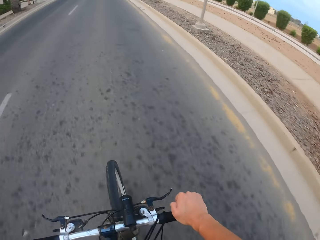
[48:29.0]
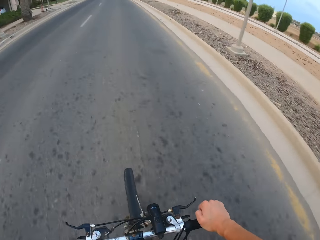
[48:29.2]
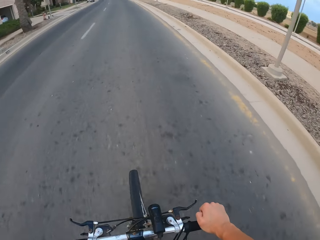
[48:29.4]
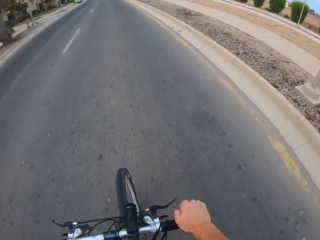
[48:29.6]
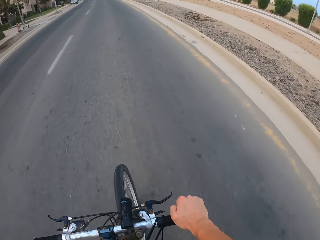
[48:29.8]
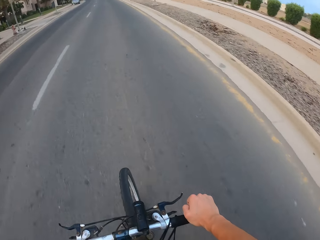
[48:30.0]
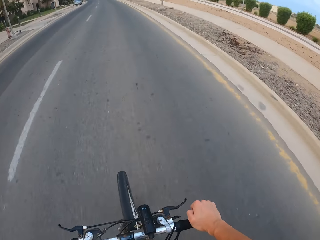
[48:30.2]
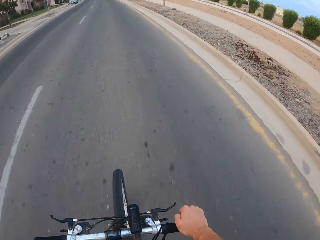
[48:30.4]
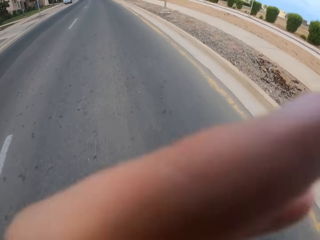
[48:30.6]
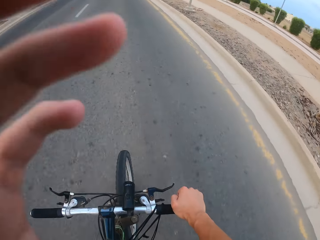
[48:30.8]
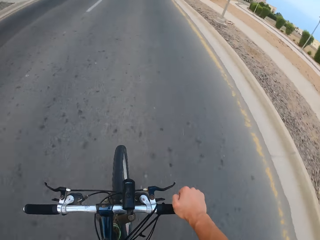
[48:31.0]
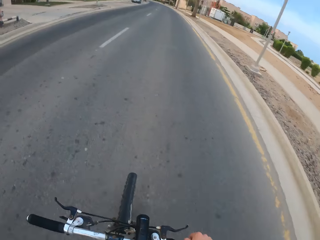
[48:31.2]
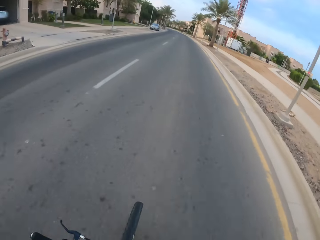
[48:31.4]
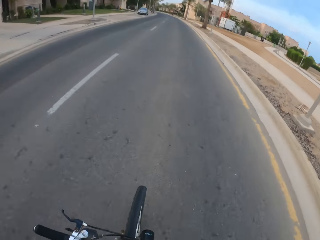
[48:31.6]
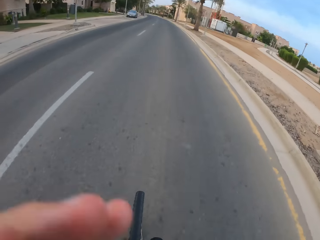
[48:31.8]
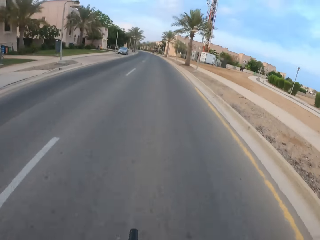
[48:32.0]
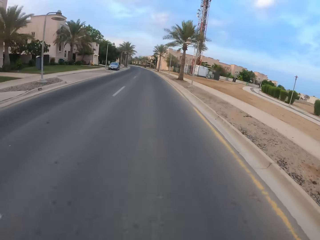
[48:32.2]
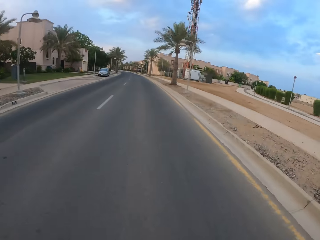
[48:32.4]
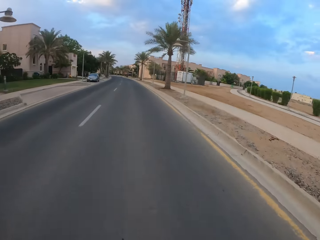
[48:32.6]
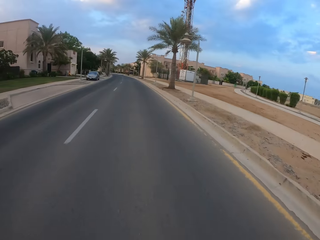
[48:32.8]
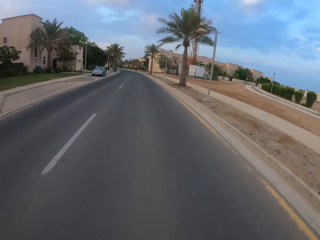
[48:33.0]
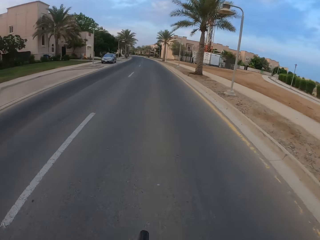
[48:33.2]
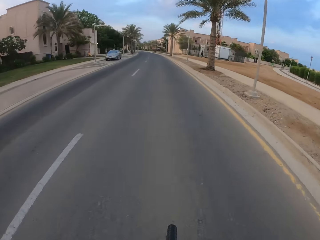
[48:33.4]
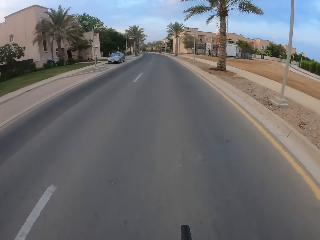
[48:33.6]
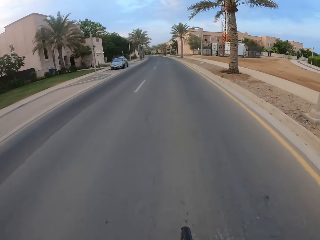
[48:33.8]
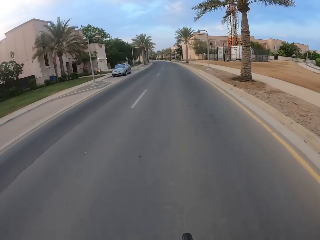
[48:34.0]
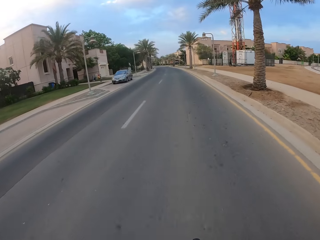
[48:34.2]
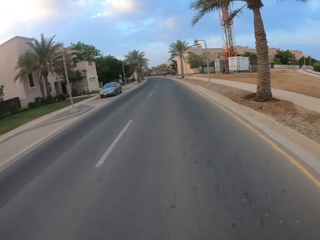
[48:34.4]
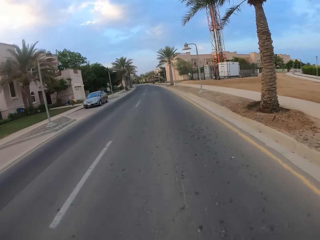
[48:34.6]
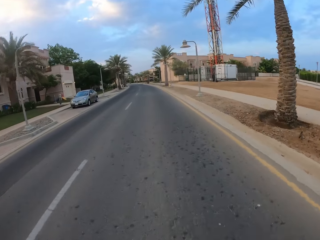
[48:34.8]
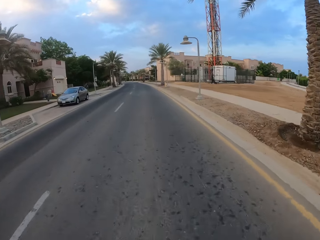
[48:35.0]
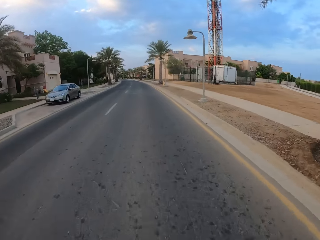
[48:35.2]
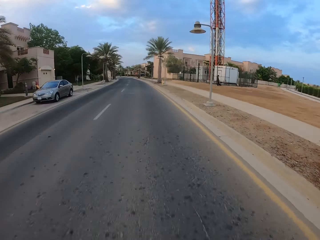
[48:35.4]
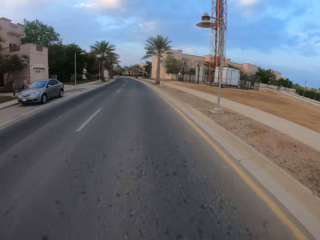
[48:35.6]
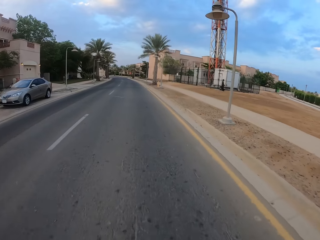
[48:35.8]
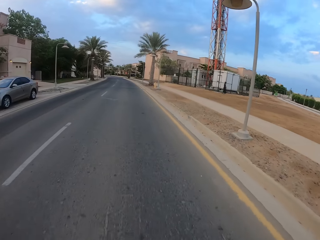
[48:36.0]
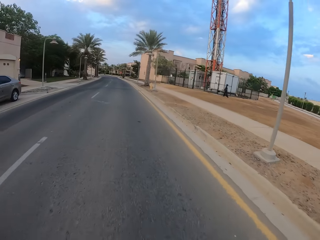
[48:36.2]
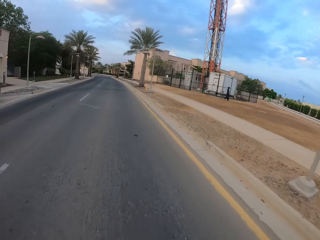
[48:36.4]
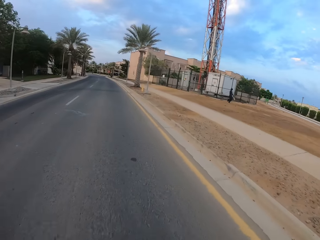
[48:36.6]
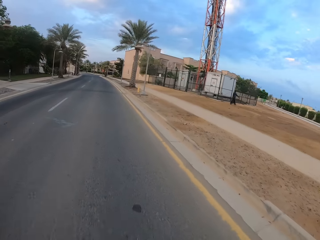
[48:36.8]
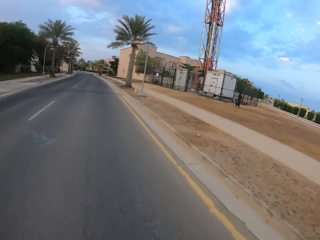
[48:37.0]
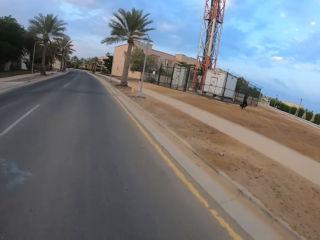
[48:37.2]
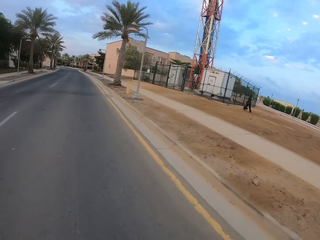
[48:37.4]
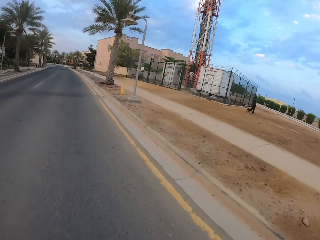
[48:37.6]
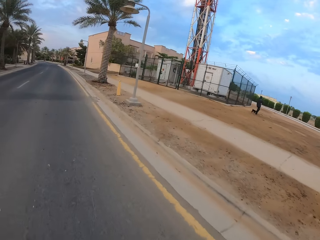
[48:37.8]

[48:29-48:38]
The camera wearer takes his hand aside. He touches the camera. He drops his hand. He cycles on the road.

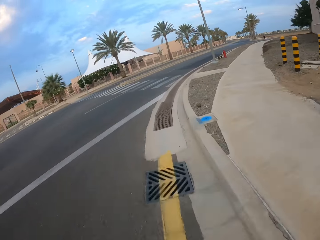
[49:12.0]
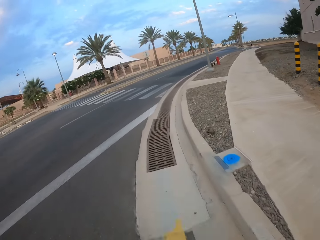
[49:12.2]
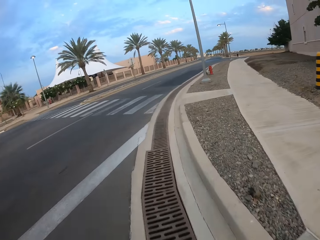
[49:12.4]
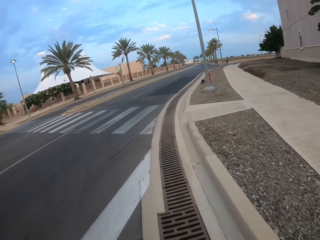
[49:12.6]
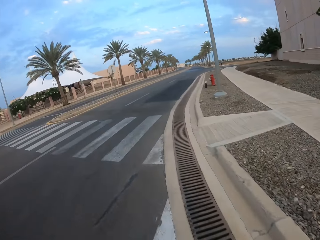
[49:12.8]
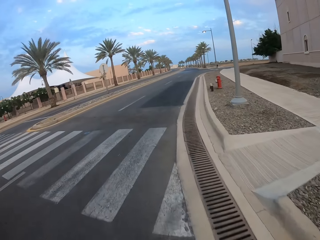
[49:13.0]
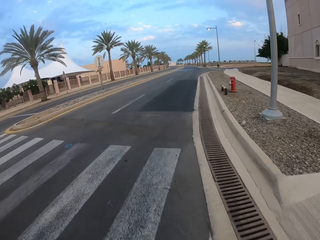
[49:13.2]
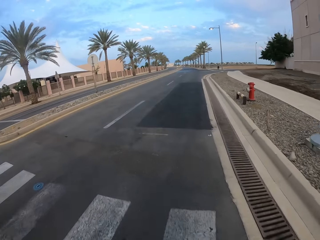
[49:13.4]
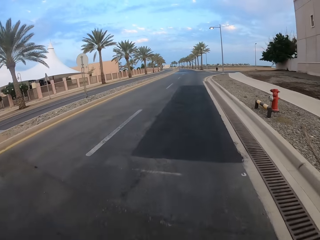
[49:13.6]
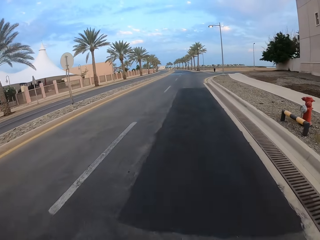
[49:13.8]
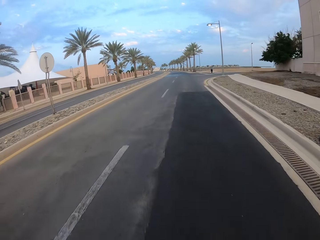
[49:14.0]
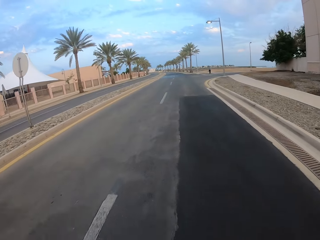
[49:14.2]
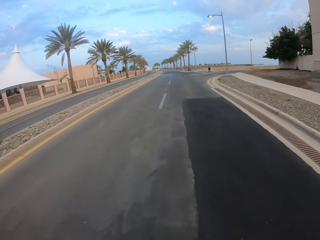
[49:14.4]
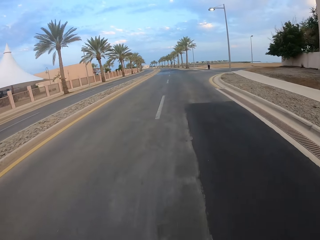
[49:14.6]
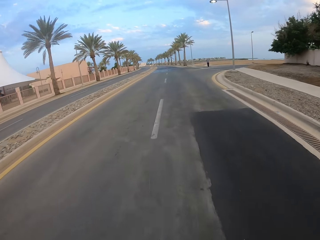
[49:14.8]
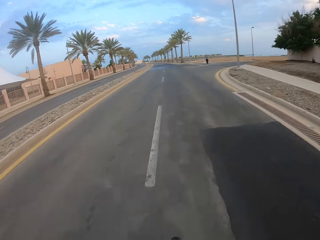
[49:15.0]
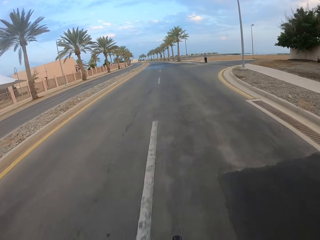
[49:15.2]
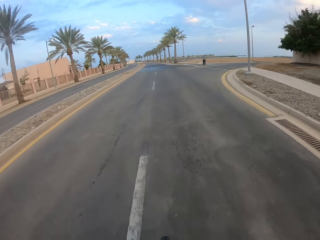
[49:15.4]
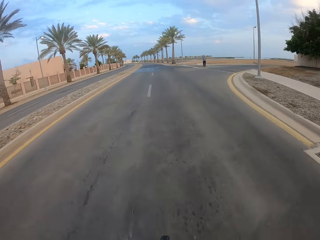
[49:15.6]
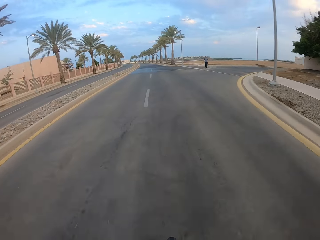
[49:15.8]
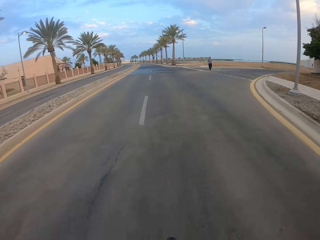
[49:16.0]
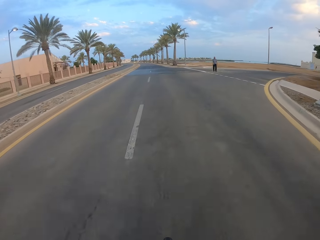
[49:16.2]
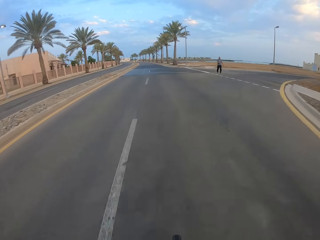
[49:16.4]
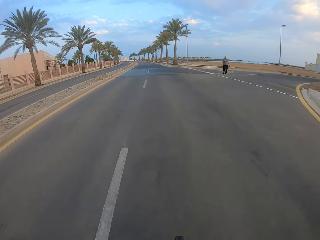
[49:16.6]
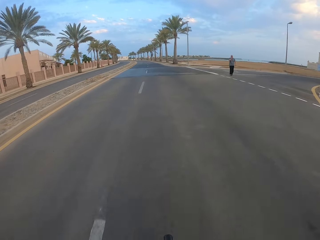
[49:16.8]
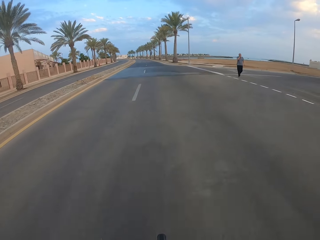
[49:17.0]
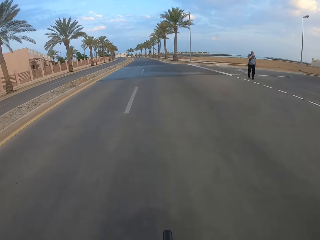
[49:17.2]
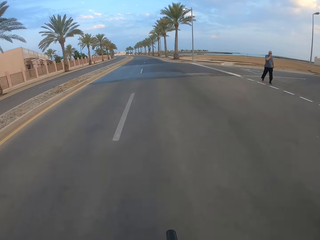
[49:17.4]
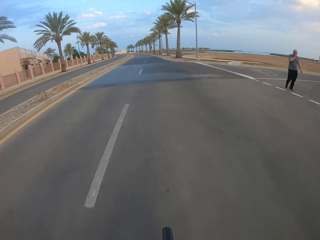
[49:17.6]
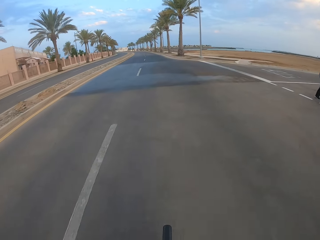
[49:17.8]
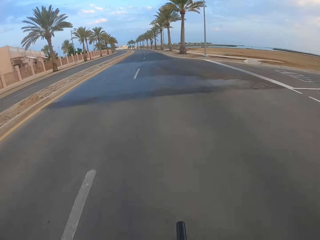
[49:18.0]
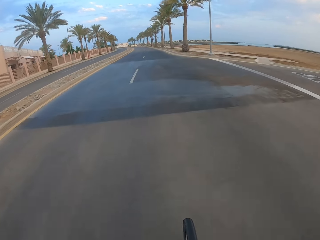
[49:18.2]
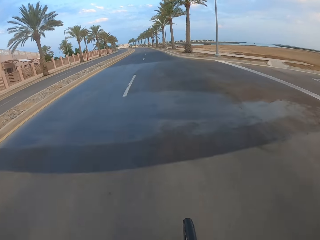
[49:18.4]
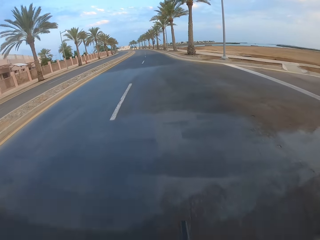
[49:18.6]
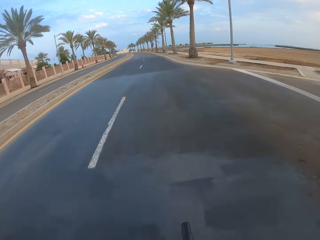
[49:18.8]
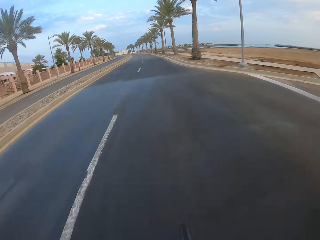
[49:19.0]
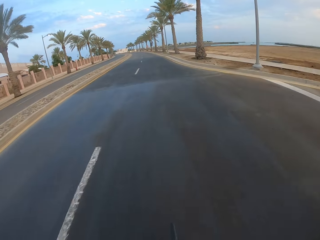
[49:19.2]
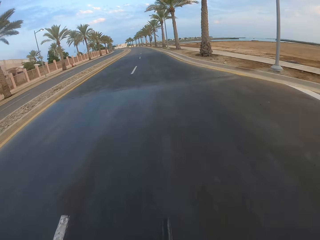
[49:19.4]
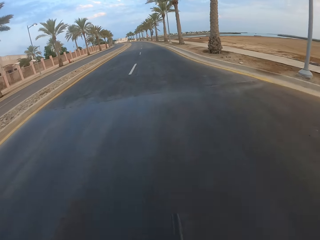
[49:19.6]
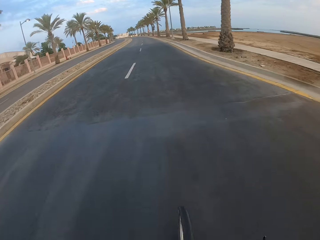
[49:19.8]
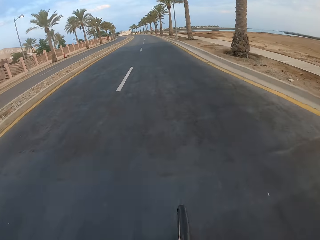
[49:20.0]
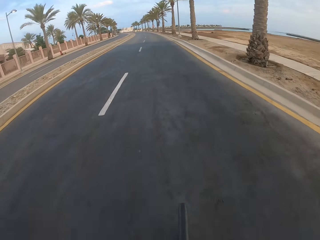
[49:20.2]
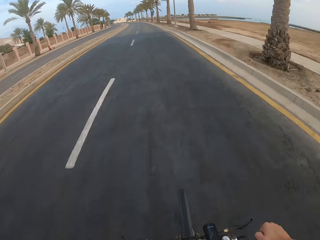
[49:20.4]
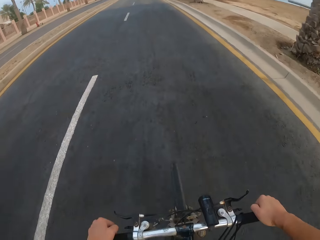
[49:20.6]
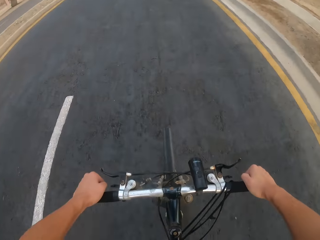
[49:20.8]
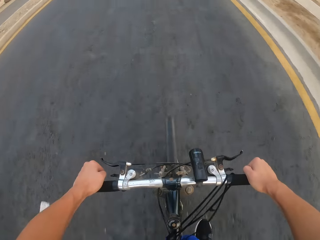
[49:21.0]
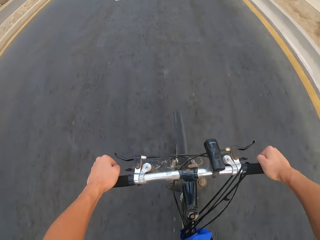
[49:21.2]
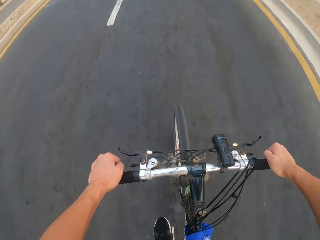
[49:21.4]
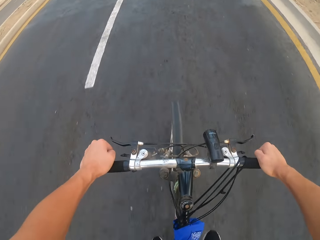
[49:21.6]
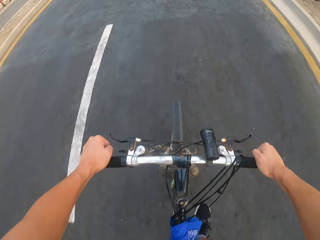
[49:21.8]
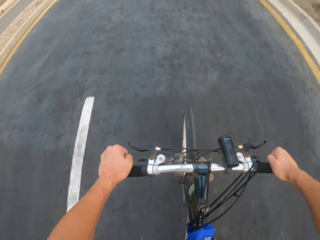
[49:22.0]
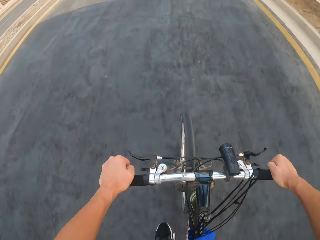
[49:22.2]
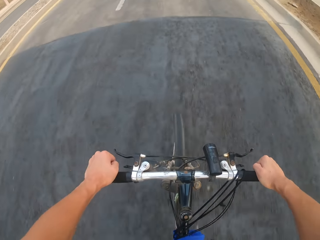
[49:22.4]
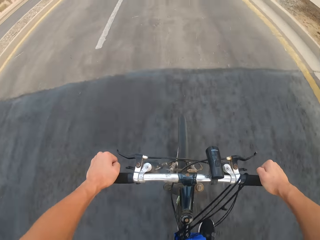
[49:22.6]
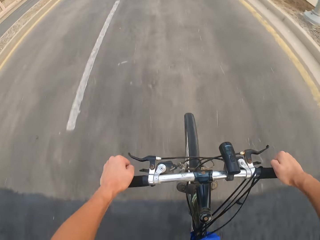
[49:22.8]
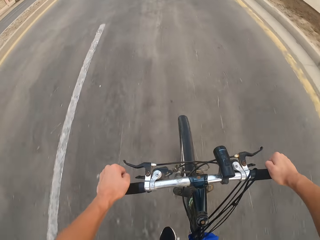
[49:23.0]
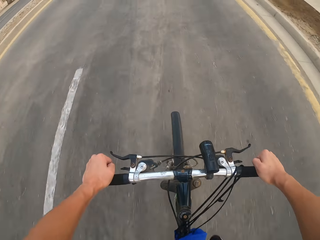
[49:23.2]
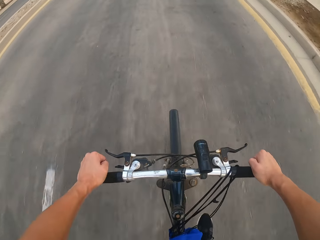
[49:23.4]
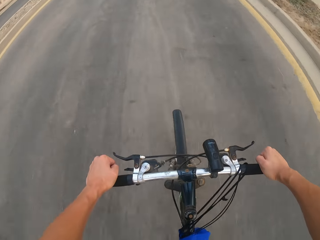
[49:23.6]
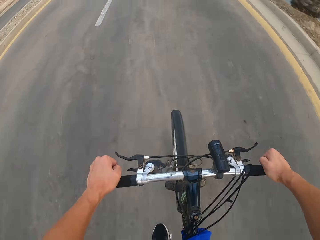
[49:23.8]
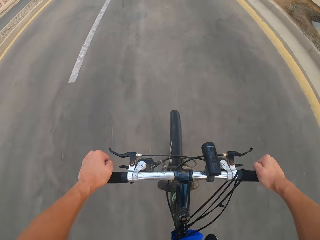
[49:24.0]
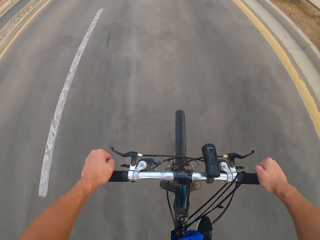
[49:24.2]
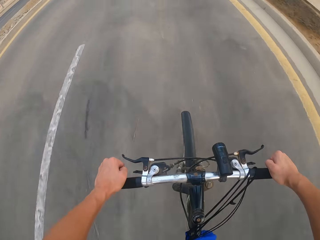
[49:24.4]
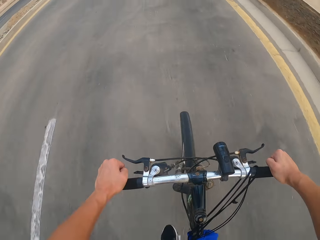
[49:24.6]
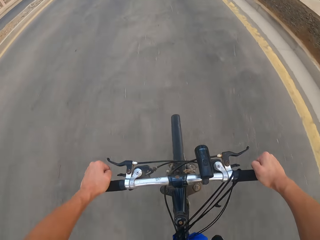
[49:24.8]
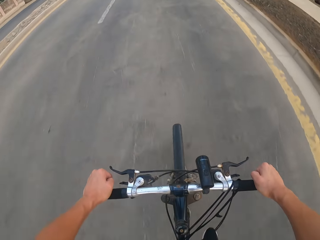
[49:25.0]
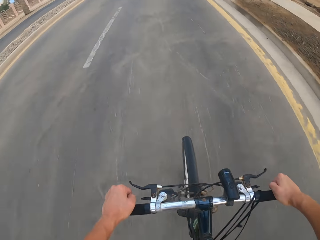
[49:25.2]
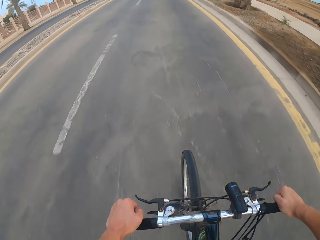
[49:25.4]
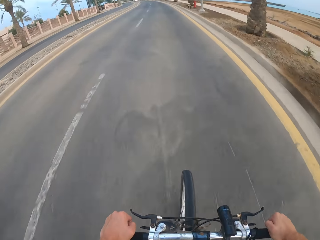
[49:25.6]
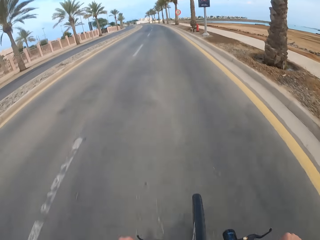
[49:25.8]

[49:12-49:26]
The camera wearer turns right on the road. They cycle on the road.
